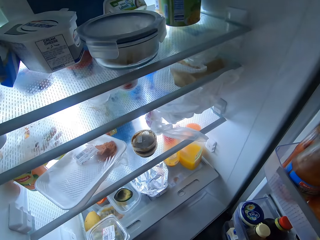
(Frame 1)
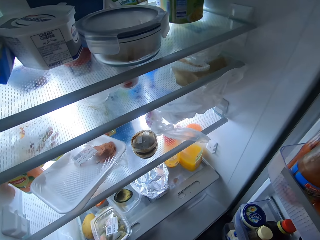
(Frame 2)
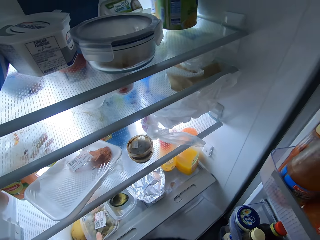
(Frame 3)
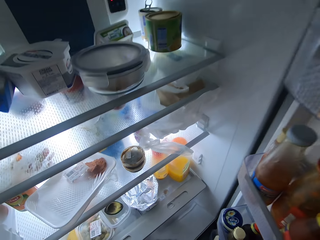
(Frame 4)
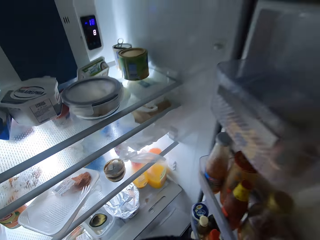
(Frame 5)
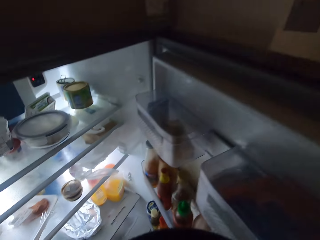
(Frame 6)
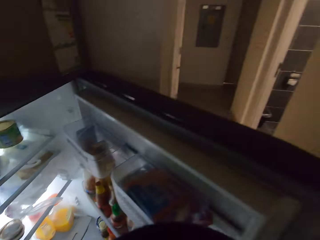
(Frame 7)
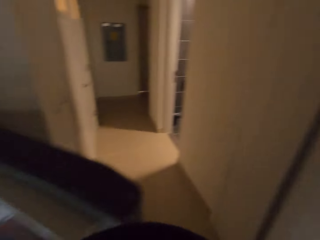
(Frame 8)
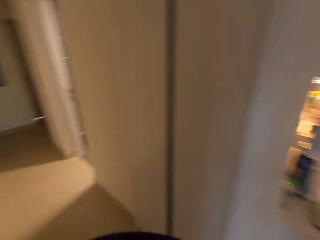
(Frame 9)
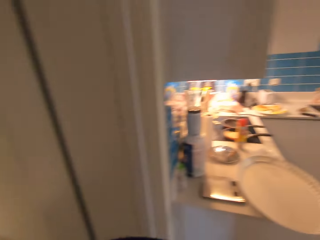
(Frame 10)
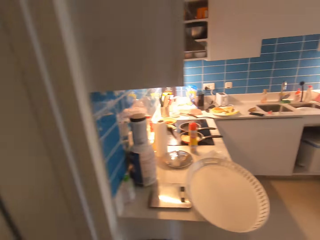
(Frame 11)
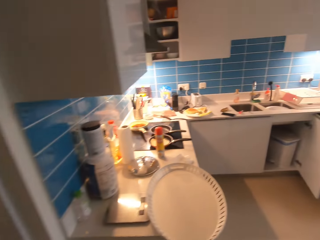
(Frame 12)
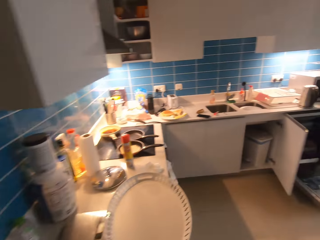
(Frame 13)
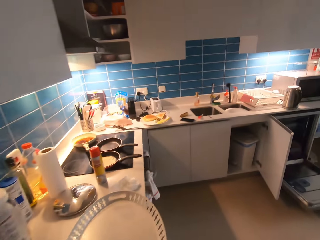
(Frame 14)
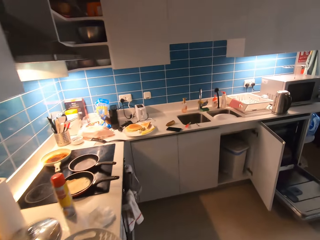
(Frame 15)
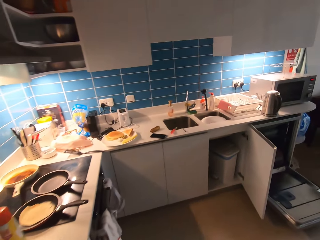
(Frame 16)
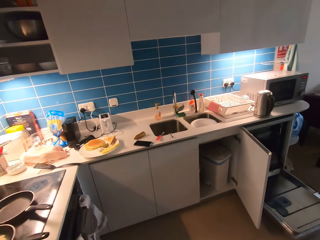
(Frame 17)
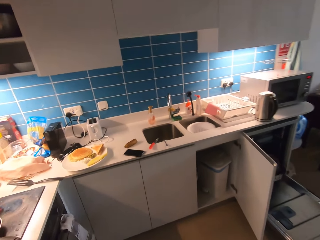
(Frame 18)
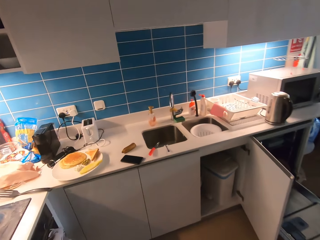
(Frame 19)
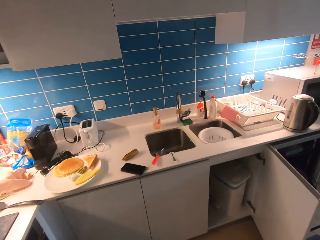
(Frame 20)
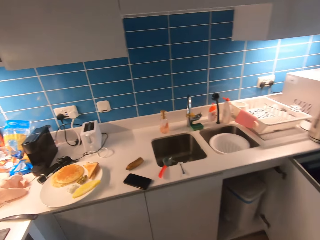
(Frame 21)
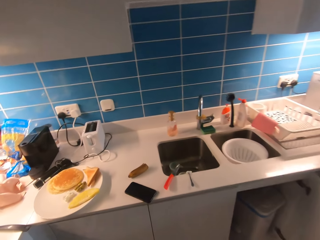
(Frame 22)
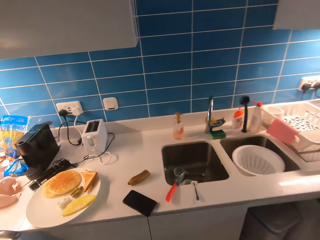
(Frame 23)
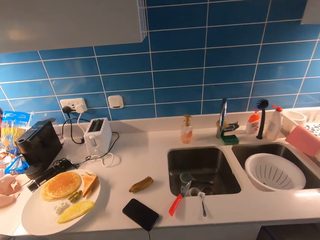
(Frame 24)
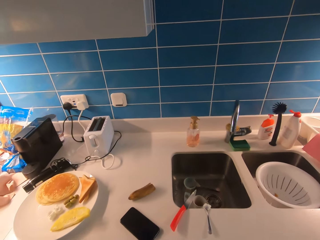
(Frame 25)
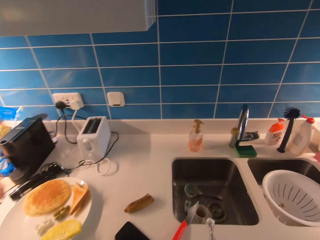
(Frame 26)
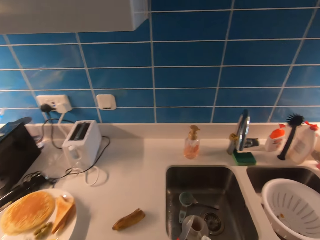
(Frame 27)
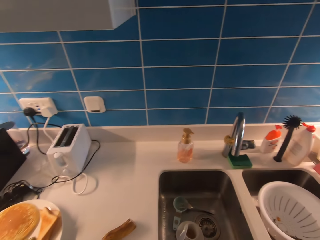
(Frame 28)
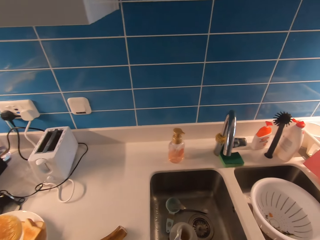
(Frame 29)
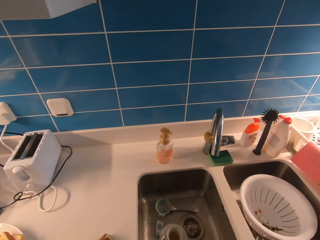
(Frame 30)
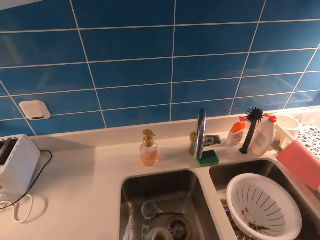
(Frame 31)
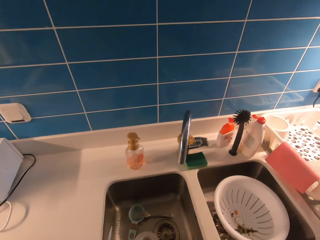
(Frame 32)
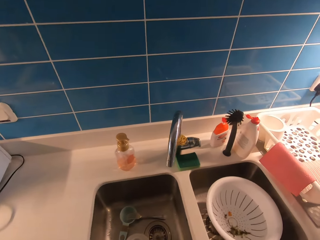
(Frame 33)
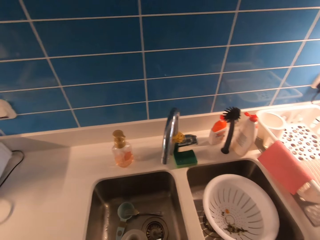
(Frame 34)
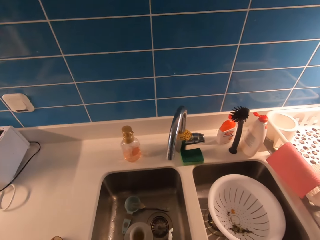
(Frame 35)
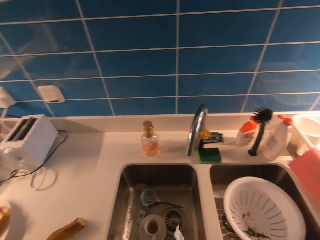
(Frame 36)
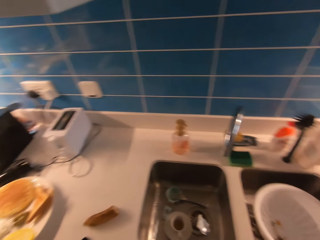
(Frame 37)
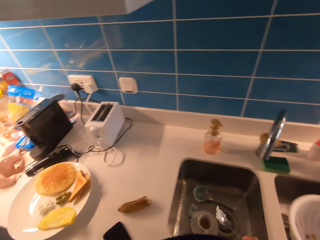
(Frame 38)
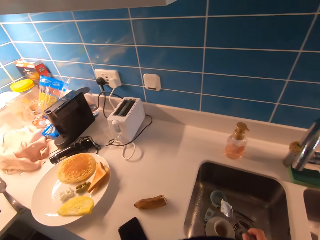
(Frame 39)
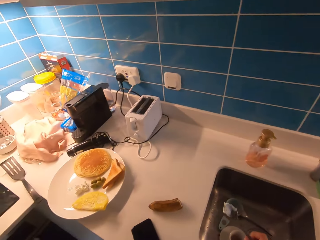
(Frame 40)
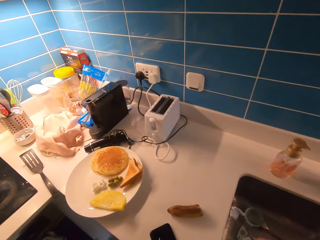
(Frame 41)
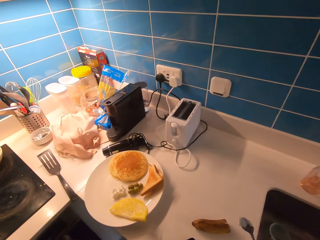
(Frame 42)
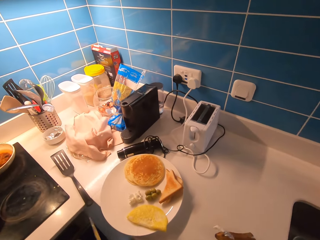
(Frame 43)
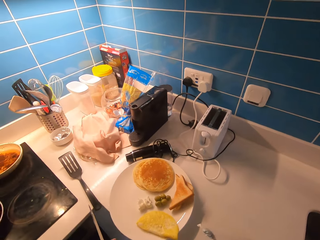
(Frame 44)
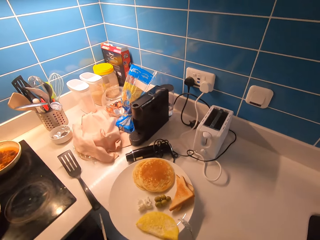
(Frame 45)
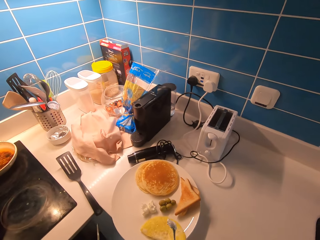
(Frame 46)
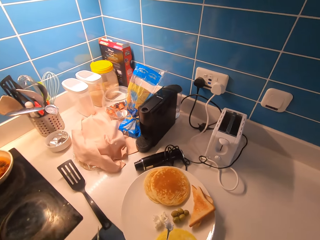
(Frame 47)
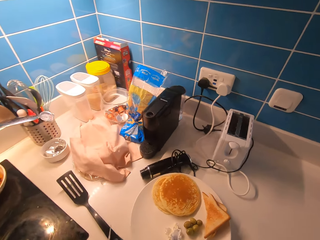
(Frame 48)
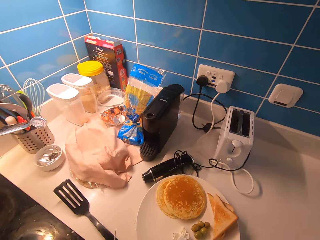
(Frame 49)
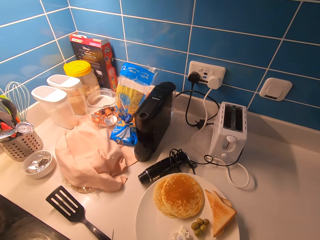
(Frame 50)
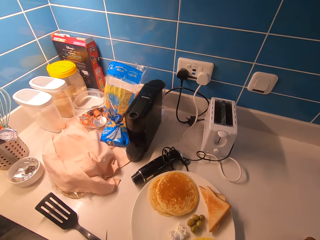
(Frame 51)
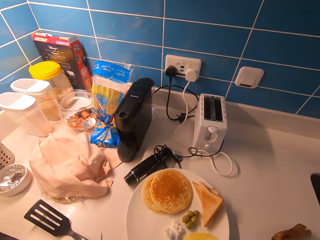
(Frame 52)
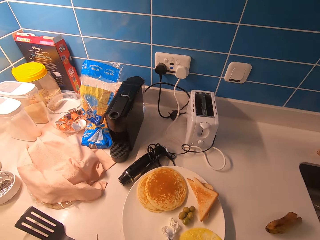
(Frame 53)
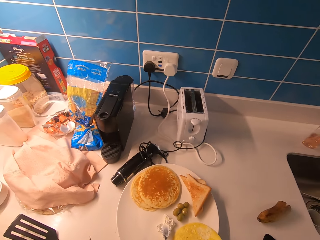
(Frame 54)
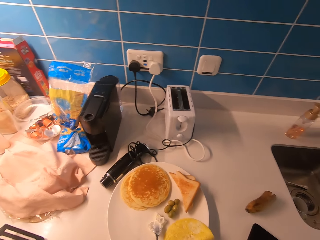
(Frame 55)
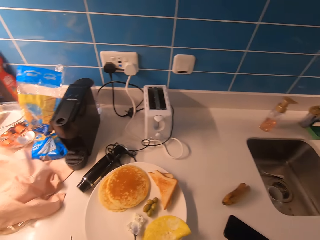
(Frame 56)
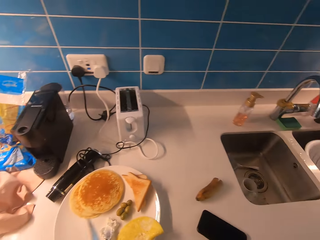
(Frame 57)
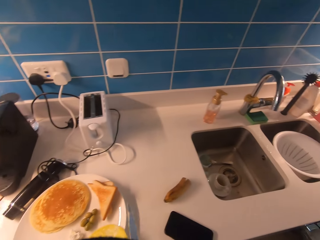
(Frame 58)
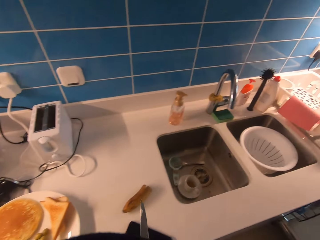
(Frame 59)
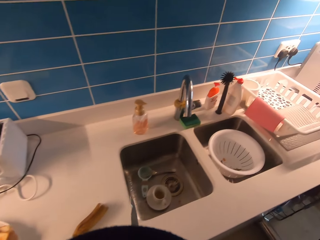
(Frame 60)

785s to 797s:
The camera wearer drops the bowl of grapes in the fridge. They touch containers in the fridge. They walk in the kitchen. They take a spoon from the sink. They walk in the kitchen.

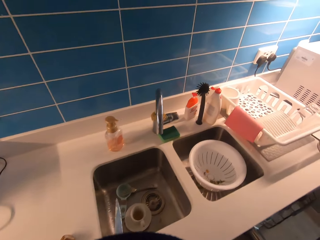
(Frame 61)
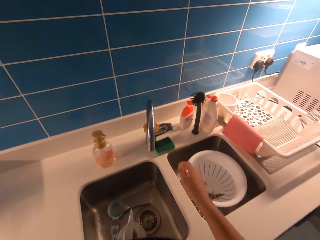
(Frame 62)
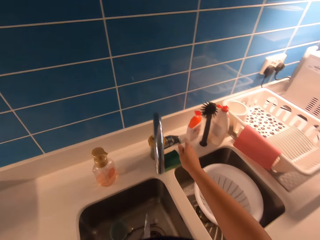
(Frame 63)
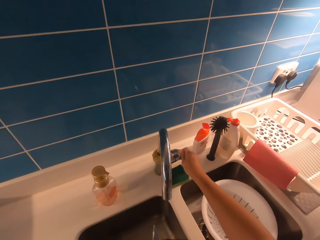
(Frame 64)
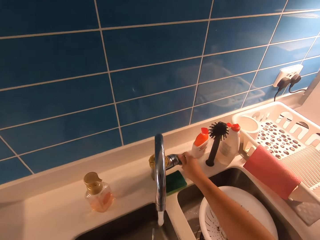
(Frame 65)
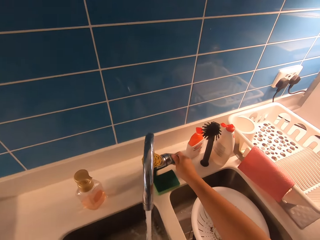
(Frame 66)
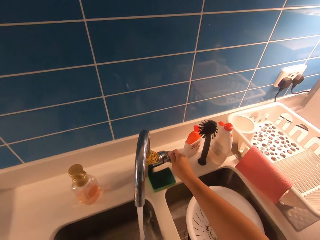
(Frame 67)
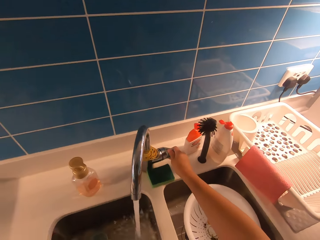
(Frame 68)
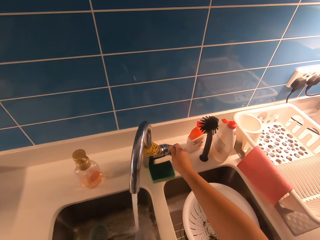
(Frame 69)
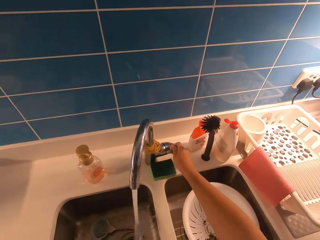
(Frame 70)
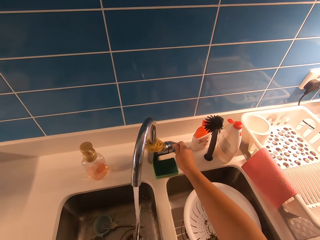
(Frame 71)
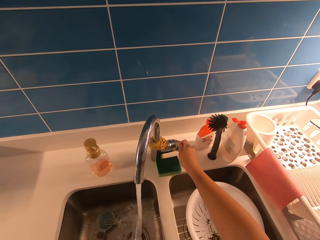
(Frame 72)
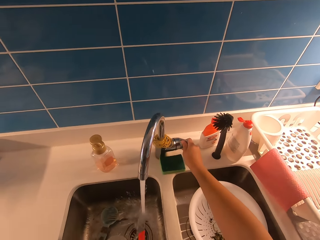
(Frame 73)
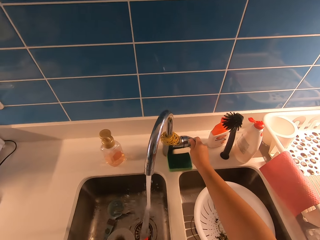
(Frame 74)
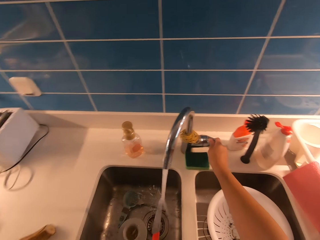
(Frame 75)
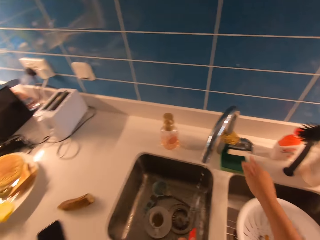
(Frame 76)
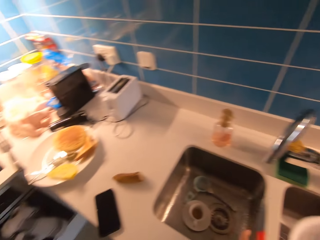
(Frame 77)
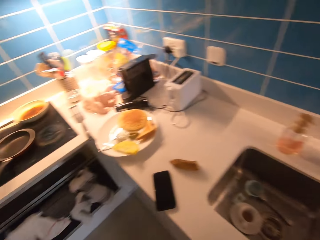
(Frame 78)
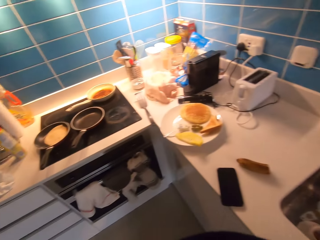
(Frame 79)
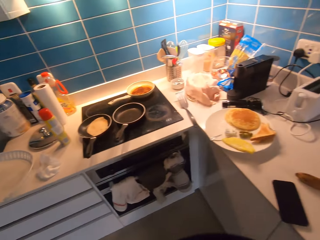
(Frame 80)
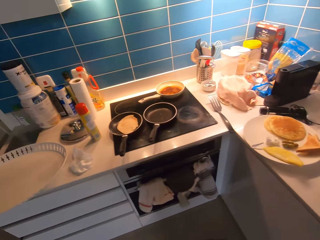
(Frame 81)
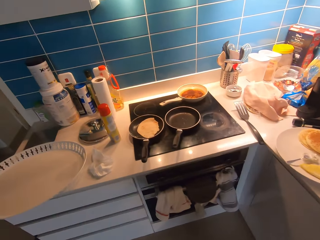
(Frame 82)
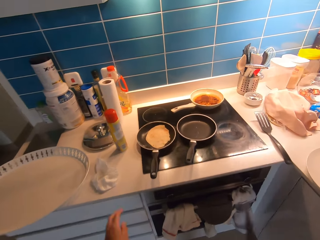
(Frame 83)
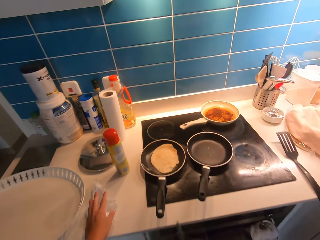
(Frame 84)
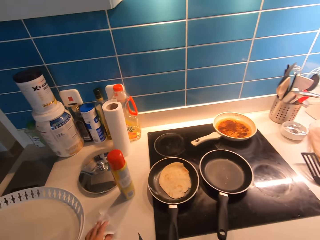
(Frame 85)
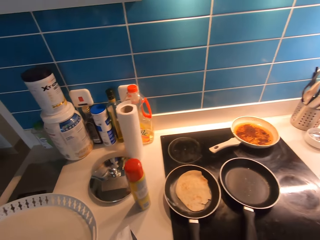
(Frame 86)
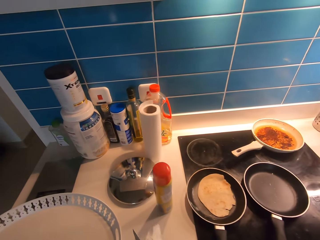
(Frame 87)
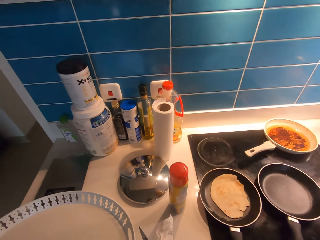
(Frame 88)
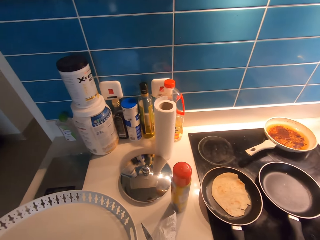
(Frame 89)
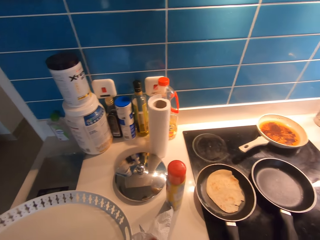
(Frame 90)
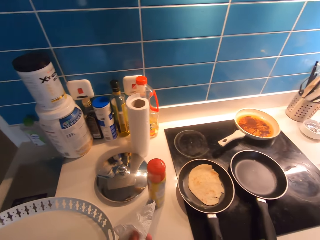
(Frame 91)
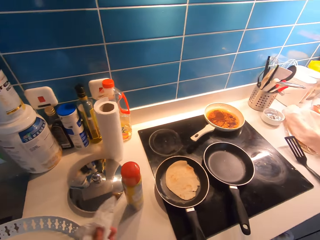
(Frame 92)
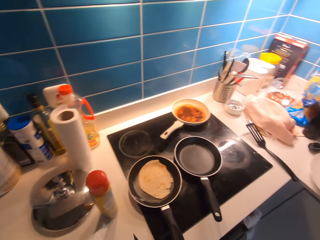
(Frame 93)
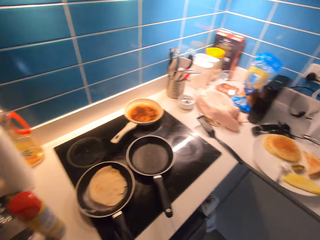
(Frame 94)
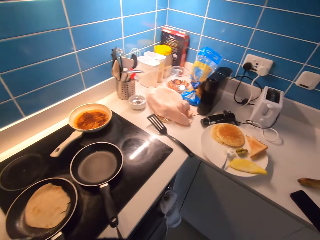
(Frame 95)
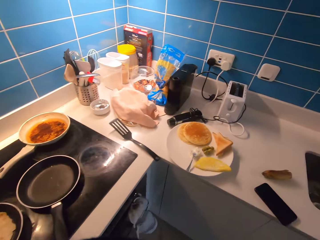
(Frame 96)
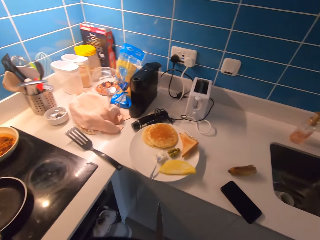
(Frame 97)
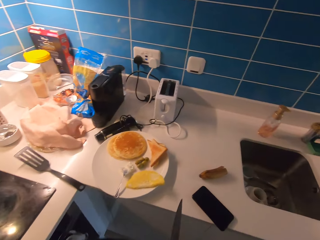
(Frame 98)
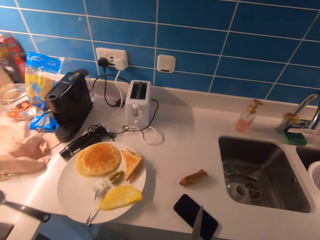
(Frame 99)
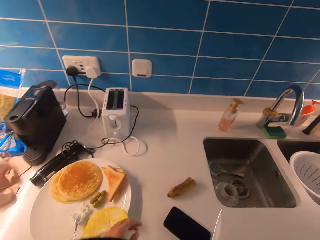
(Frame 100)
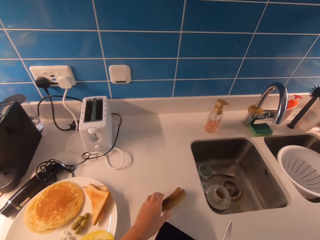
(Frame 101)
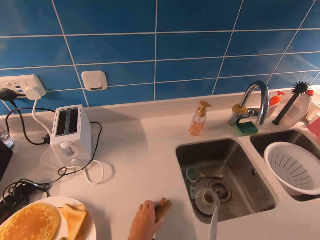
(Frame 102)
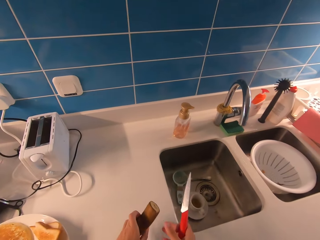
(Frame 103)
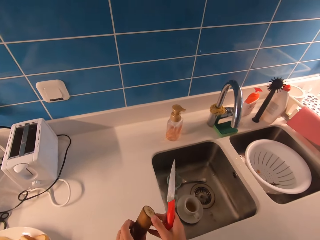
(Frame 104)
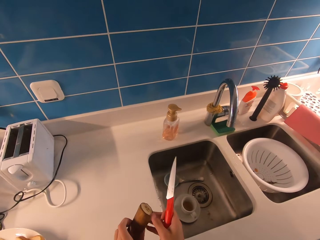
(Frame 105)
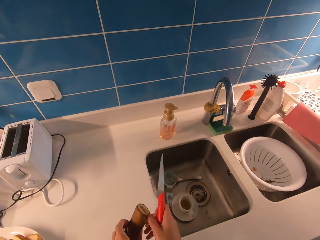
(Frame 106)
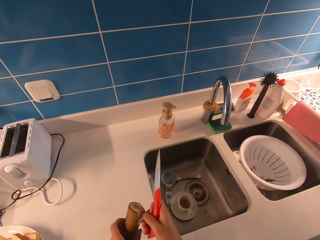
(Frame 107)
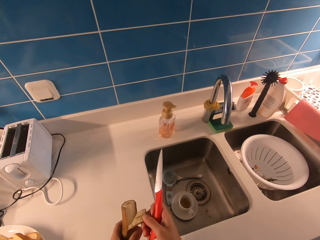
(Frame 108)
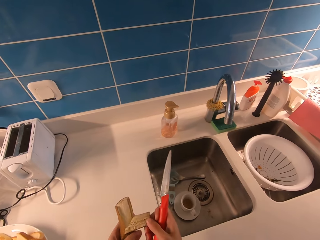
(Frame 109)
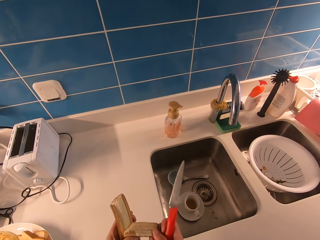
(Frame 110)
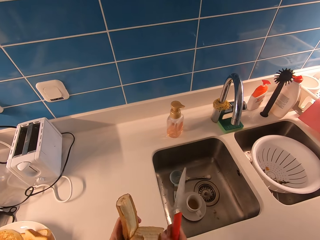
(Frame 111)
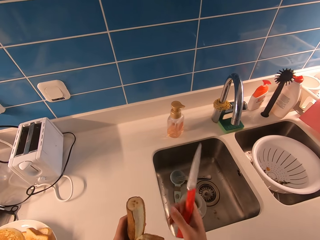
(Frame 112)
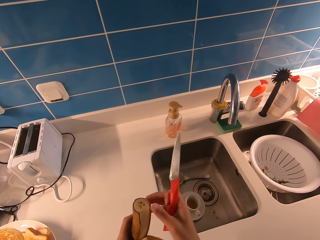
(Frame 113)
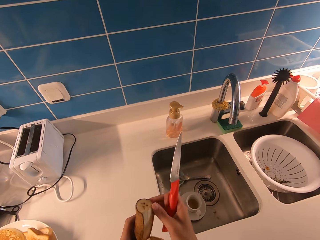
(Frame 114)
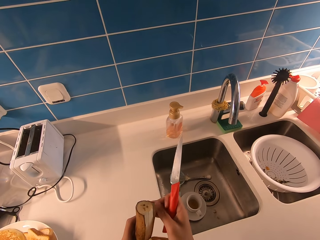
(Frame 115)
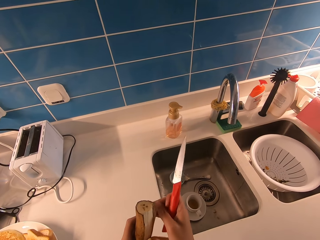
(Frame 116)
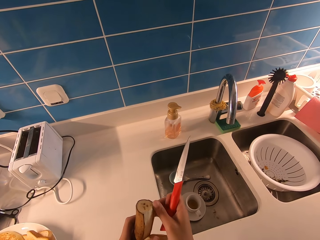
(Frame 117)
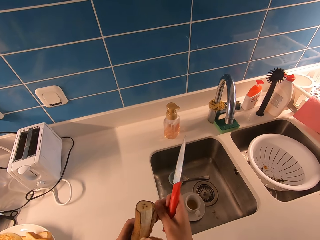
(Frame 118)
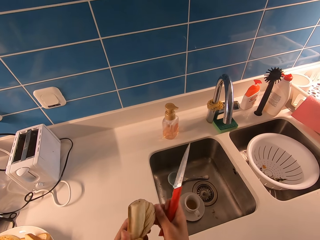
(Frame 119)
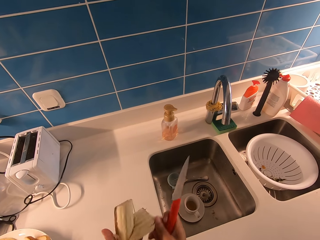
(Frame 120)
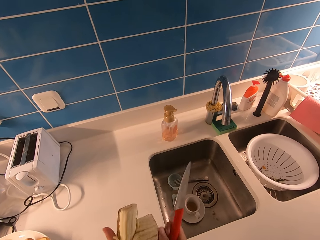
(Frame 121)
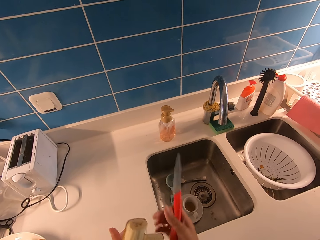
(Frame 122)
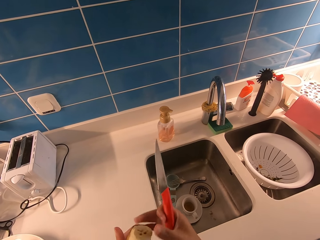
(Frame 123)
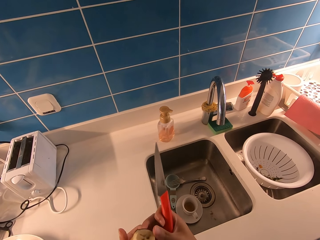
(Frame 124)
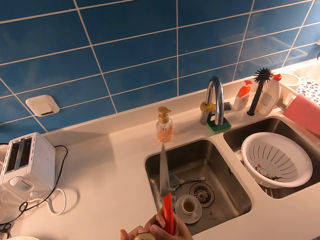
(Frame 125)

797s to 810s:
The camera wearer opens a tap in the sink. He turns off the tap. He picks up a napkin. He walks in the kitchen. He picks up a banana with his left hand. He peels the banana with his right hand.
